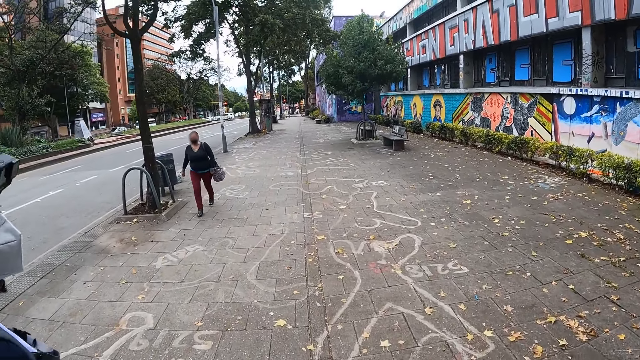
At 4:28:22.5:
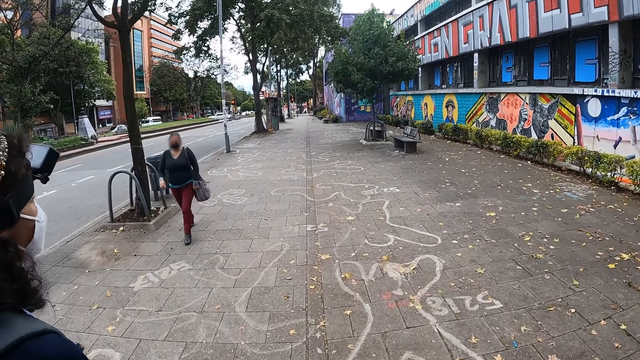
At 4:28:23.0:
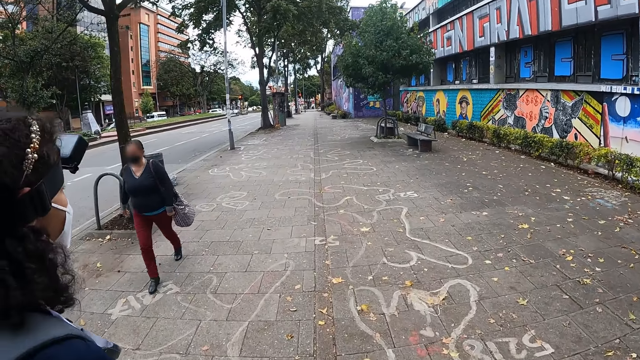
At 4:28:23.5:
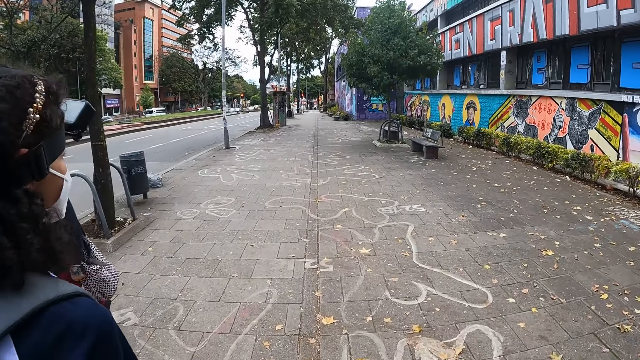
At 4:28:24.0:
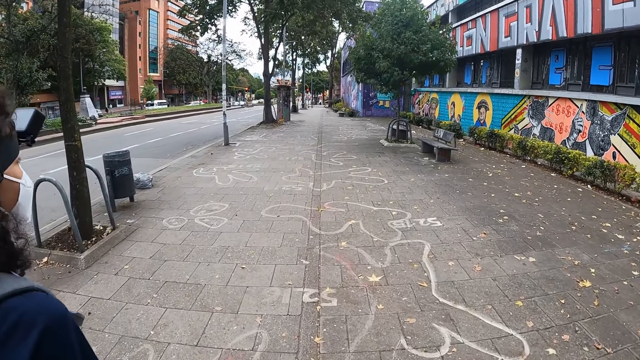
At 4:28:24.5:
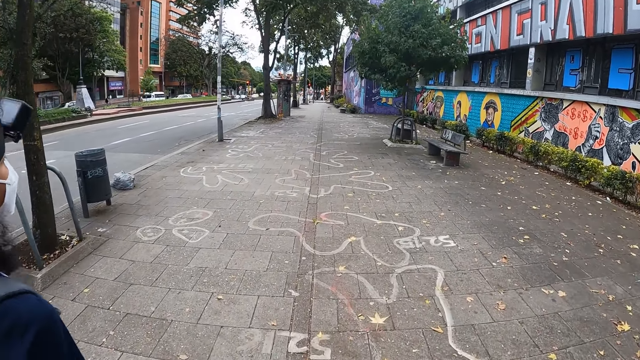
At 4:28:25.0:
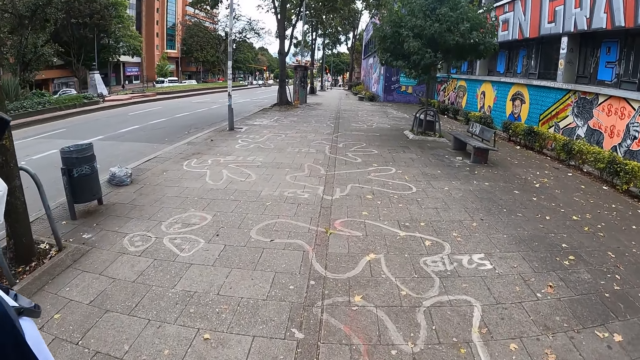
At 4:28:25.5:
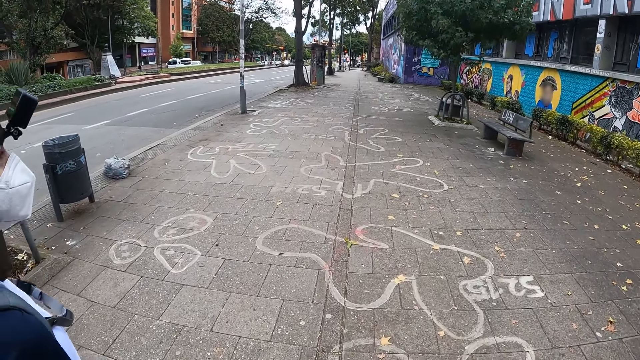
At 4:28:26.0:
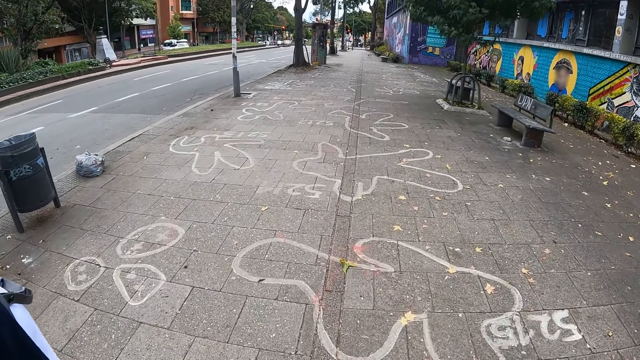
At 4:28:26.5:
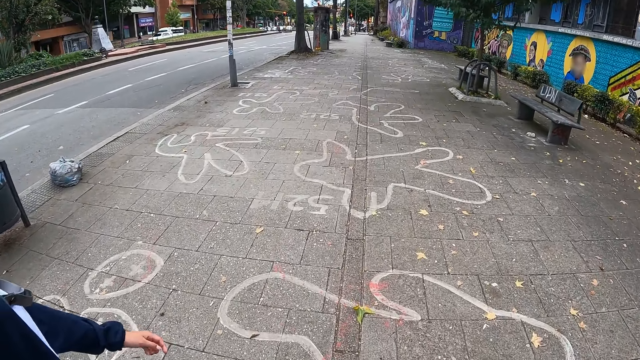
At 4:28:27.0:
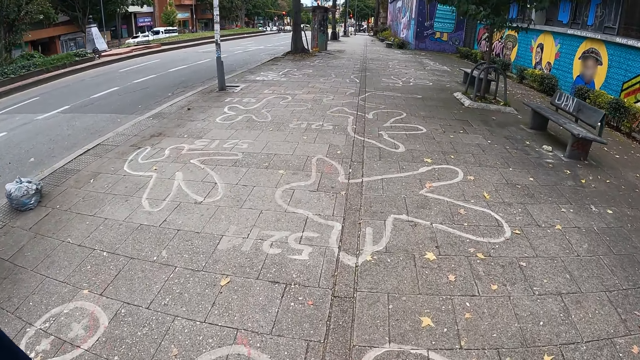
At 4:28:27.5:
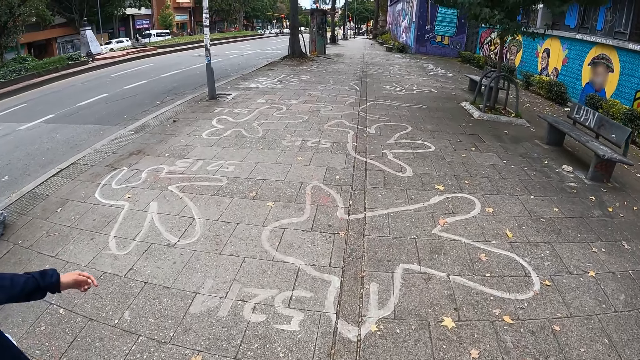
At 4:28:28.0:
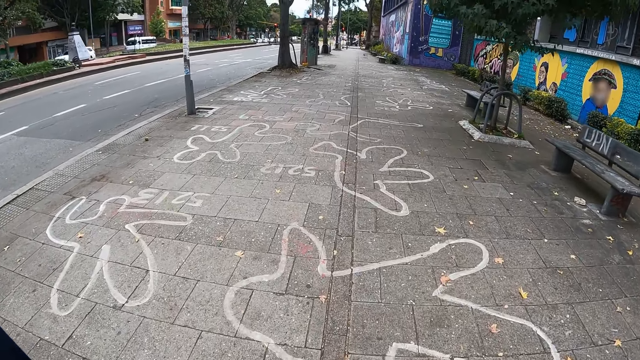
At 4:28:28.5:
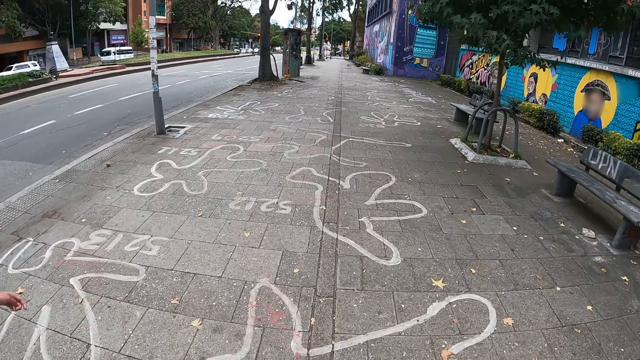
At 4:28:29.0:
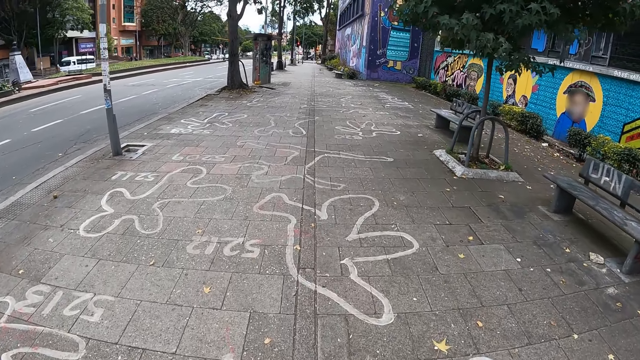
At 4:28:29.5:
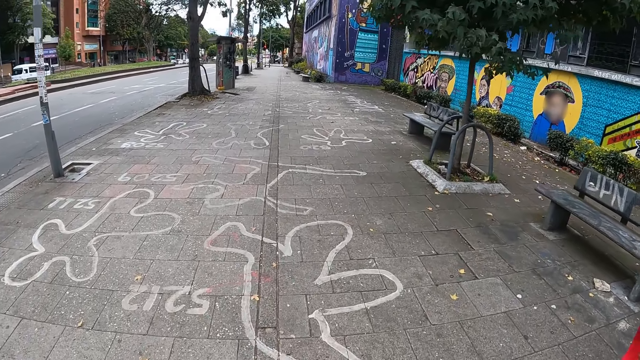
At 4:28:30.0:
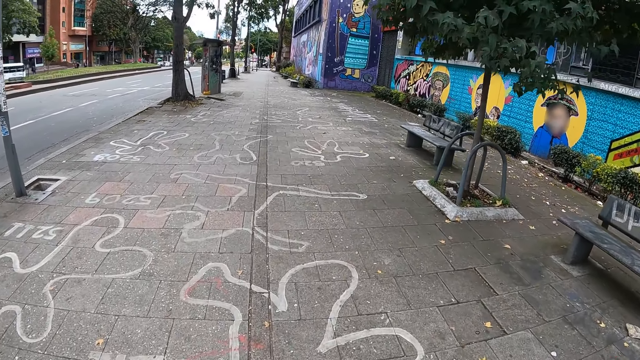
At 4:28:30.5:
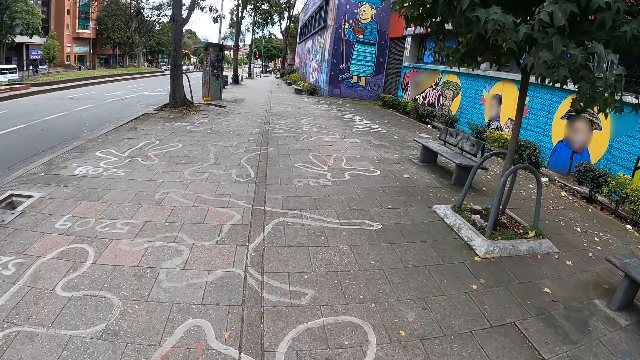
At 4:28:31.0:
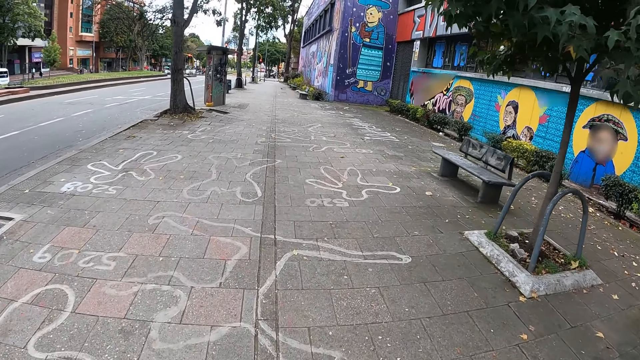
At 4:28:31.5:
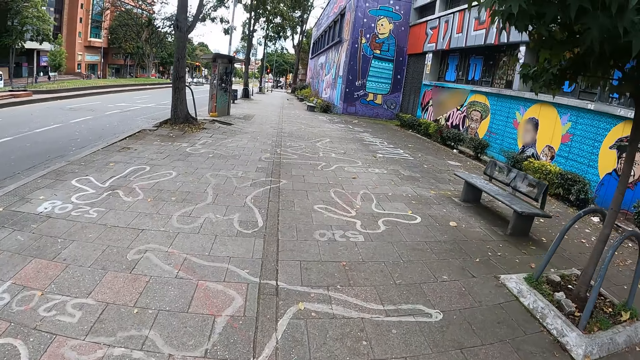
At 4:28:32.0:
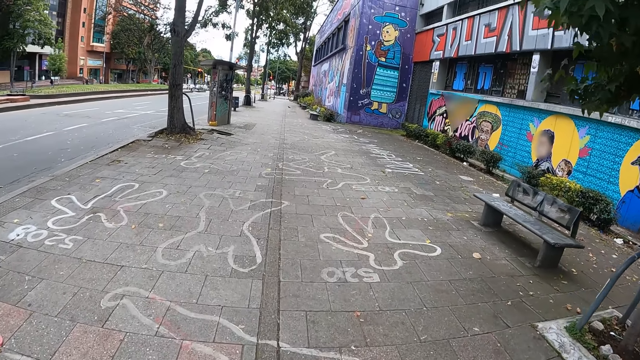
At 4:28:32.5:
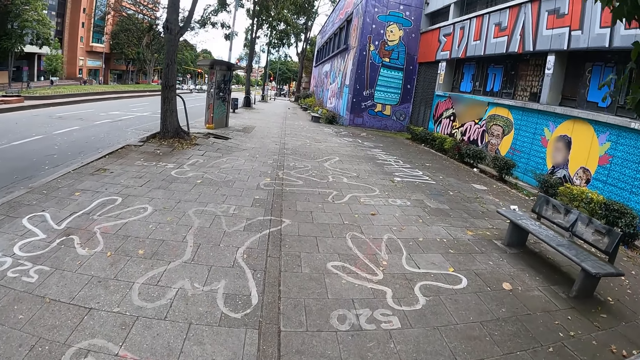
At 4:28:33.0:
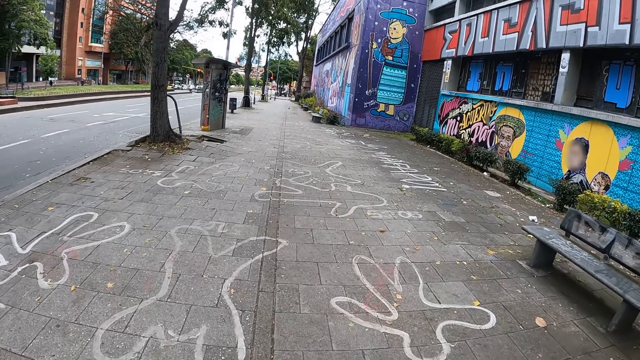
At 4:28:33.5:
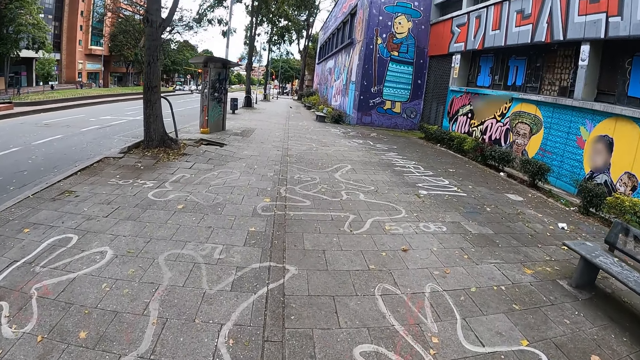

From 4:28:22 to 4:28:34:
The camera wearer looks at the pedestrian. A woman walks by the camera wearer. The camera wearer looks at the garbage sacks on the ground. They look at the markings on the pathway. They look at the imagery art on the building.

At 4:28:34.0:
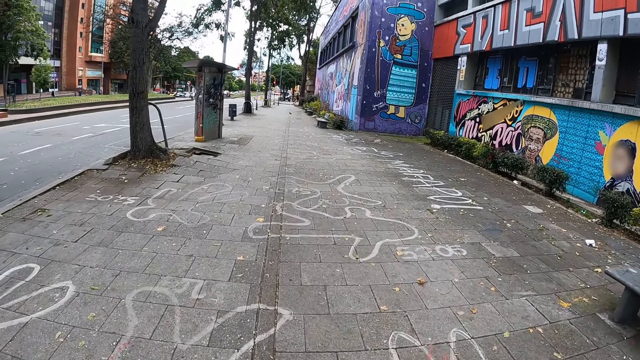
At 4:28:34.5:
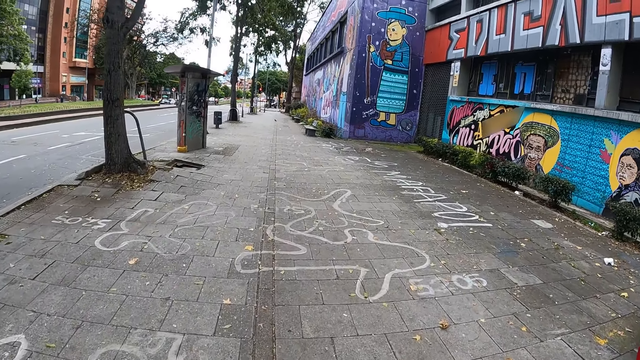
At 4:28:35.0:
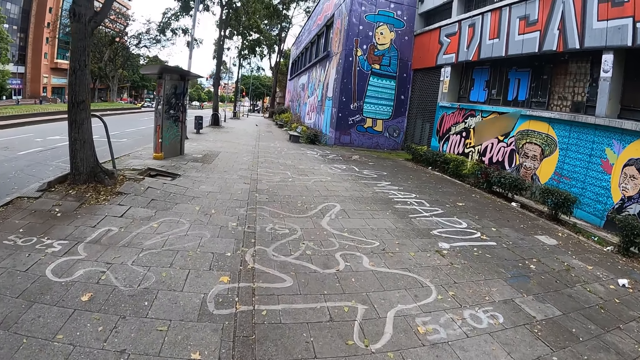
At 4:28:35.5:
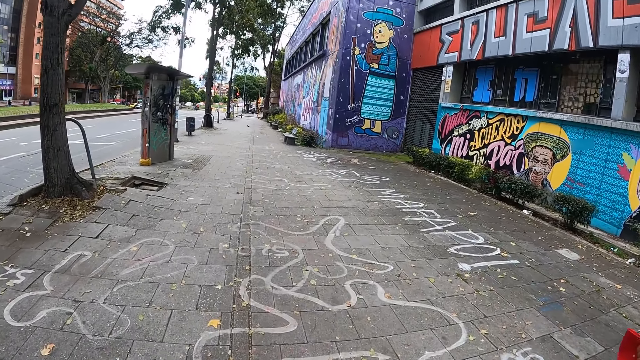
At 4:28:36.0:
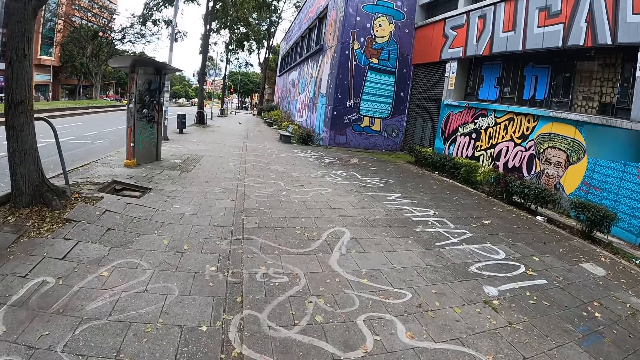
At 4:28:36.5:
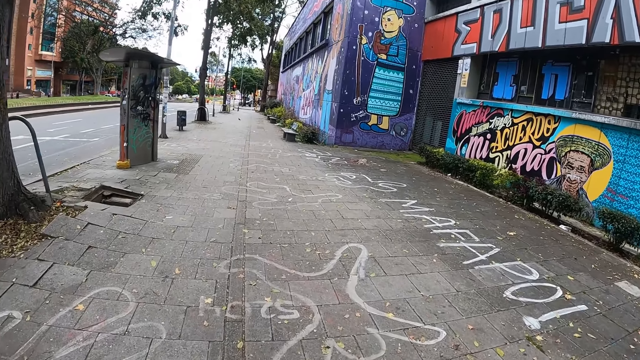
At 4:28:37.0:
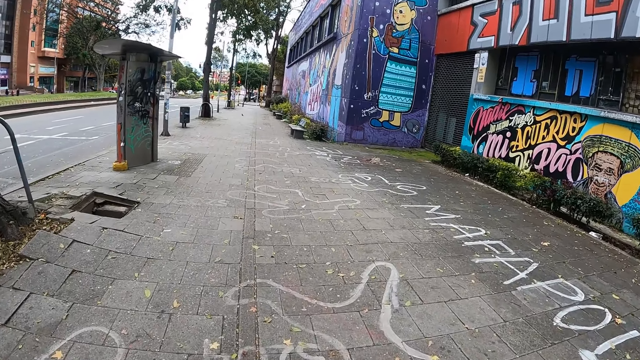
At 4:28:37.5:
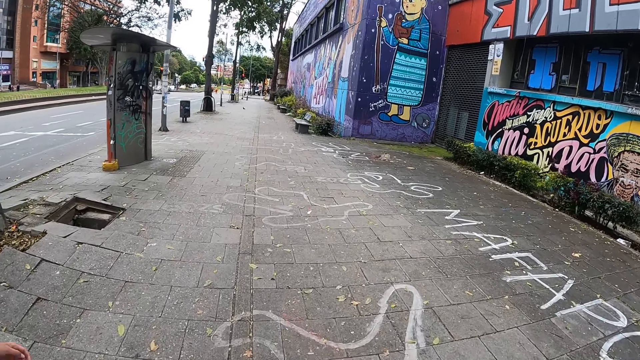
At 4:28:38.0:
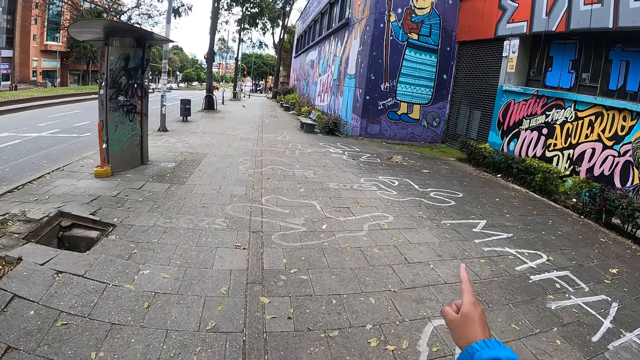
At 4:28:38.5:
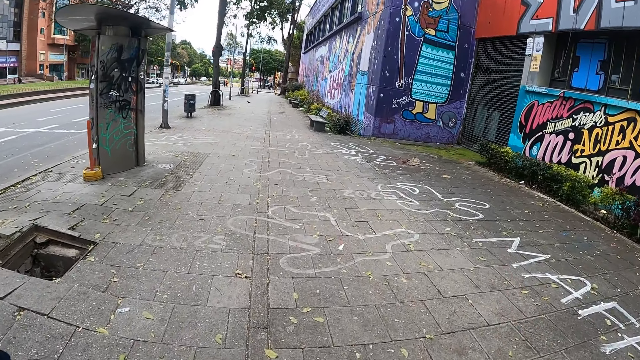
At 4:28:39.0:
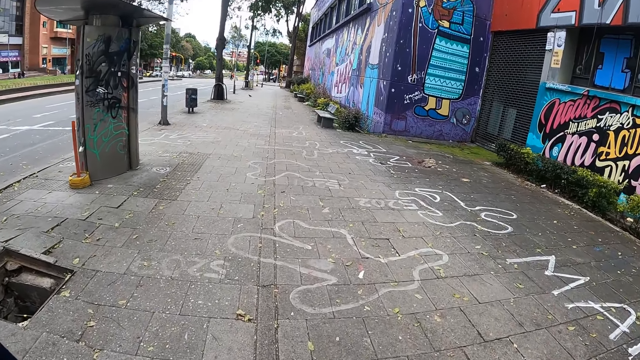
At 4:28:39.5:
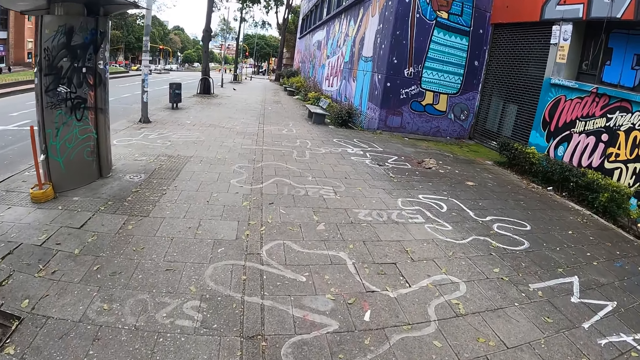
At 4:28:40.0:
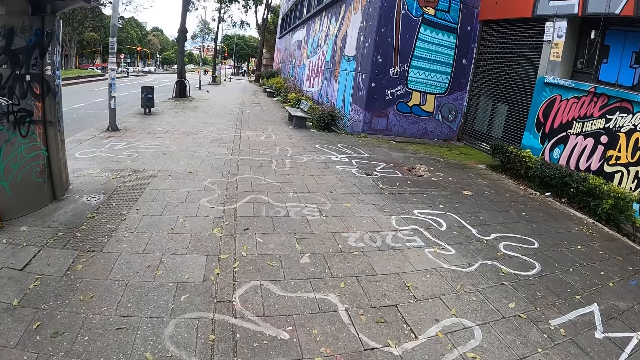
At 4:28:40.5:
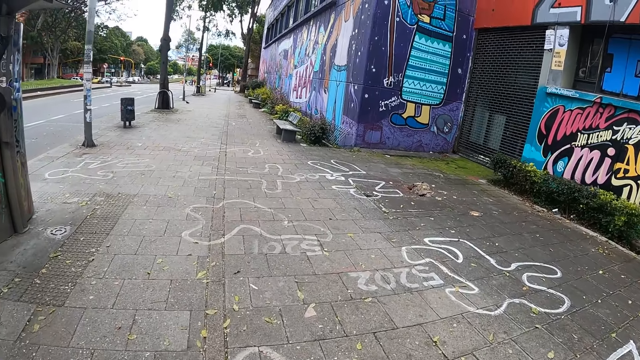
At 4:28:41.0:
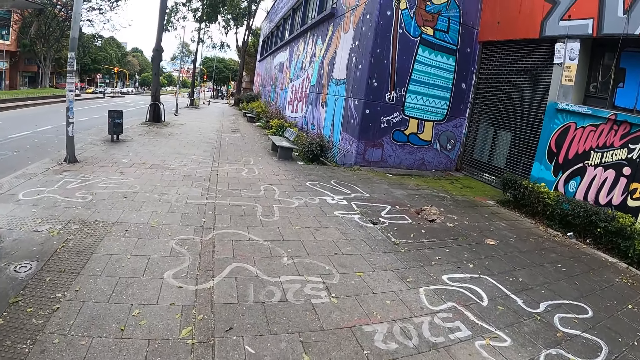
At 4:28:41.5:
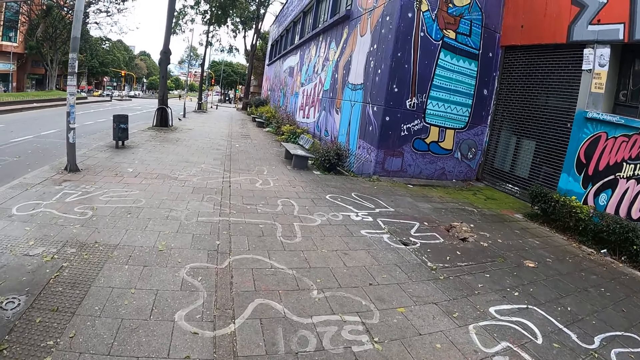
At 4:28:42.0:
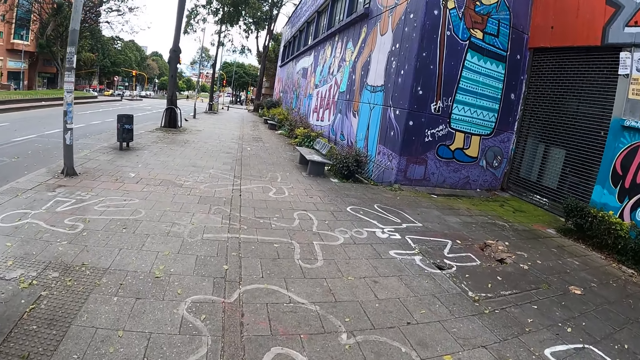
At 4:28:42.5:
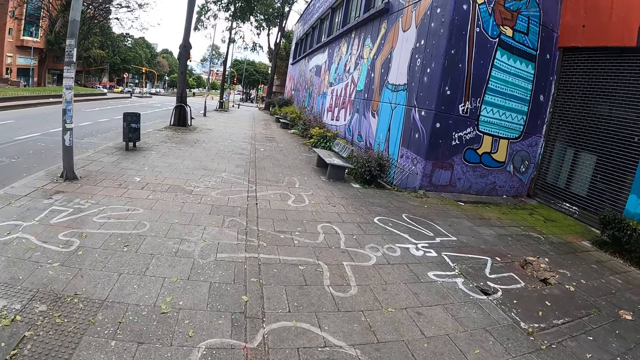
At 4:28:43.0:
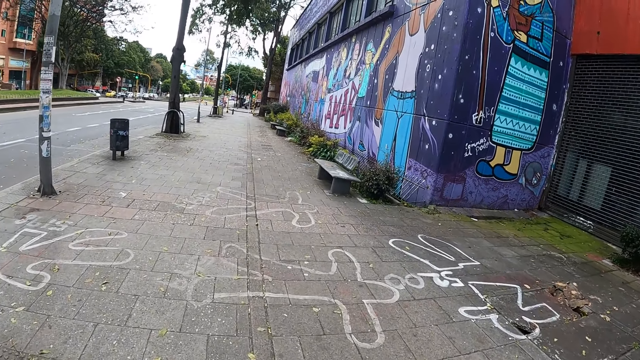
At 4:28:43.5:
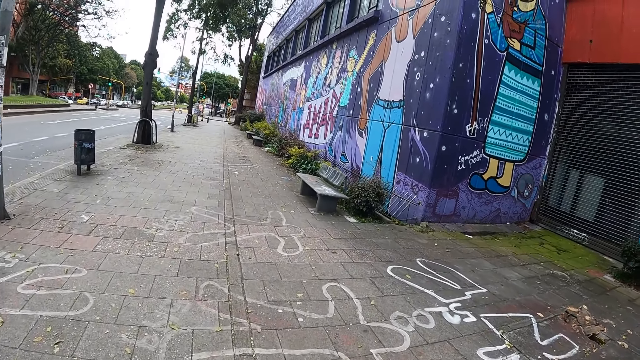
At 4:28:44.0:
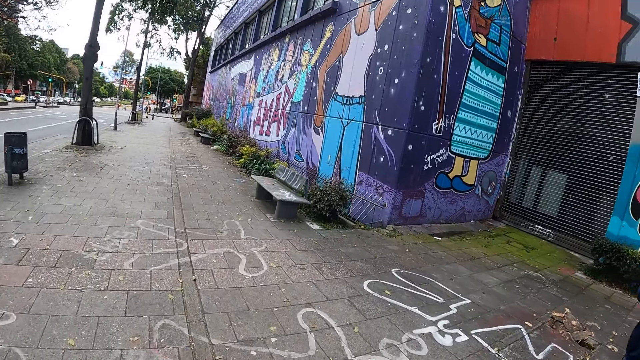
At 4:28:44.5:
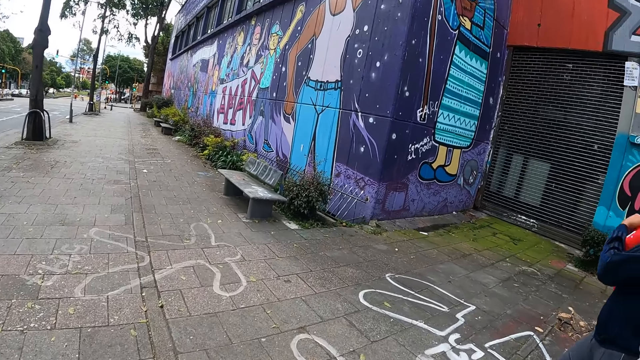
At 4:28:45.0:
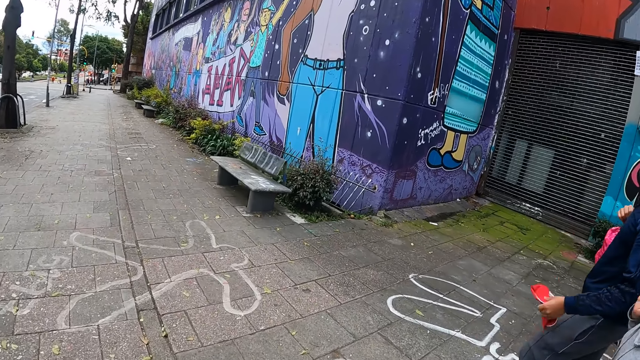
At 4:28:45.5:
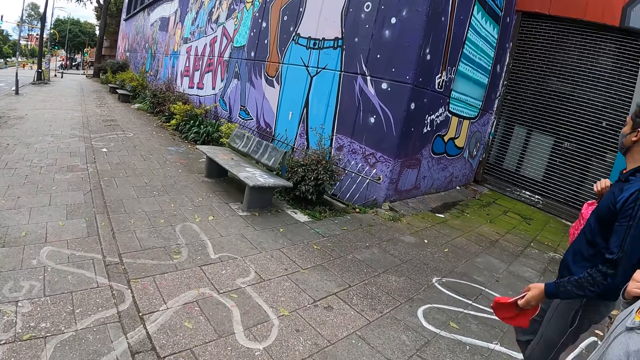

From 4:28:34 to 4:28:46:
The camera wearer looks at the image of an old woman on the building. She points at the building with her right hand. She looks at the markings on the pathway. She looks at the imagery art on the building. The woman picks up a cap from a bag on her right shoulder with her left hand.
